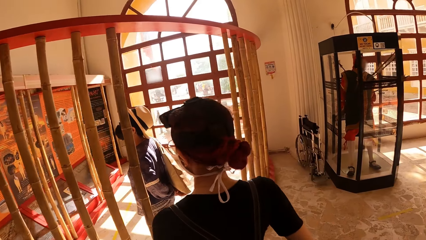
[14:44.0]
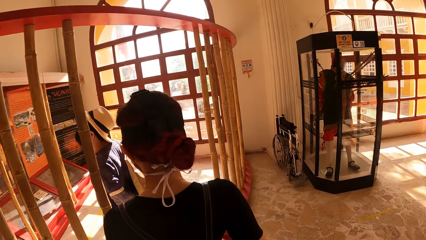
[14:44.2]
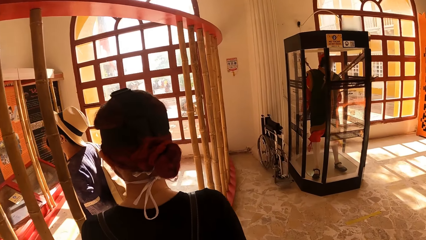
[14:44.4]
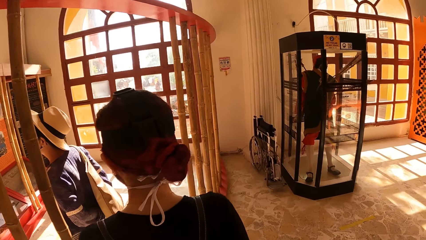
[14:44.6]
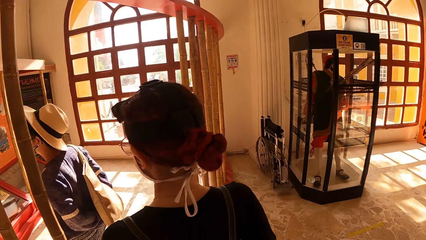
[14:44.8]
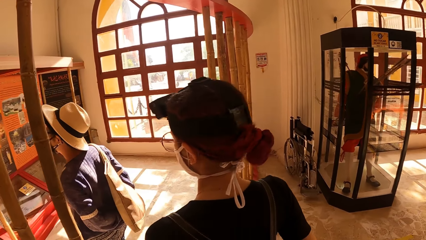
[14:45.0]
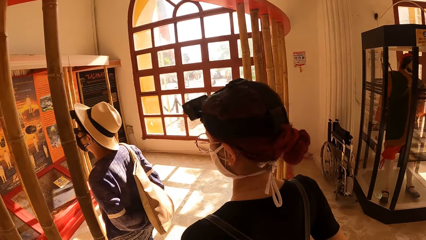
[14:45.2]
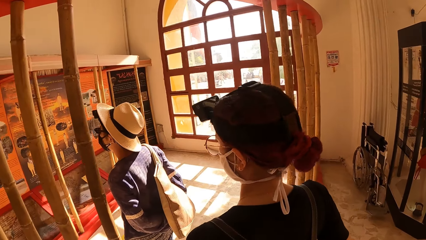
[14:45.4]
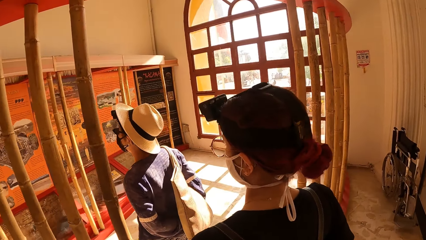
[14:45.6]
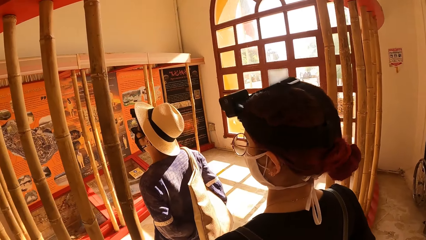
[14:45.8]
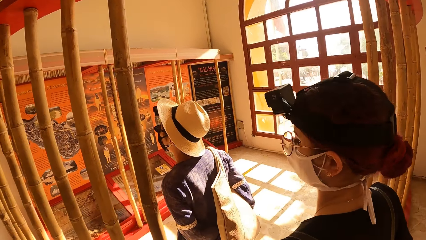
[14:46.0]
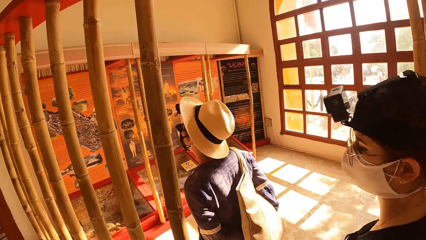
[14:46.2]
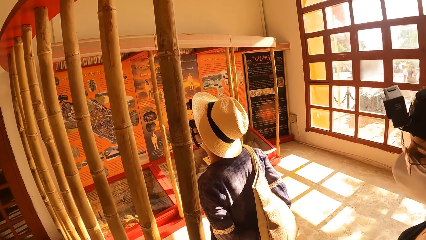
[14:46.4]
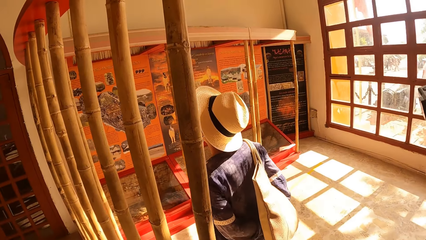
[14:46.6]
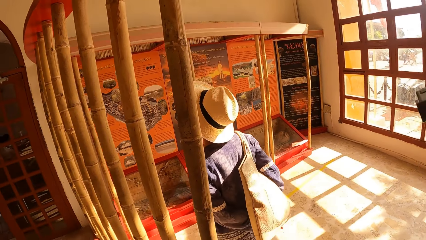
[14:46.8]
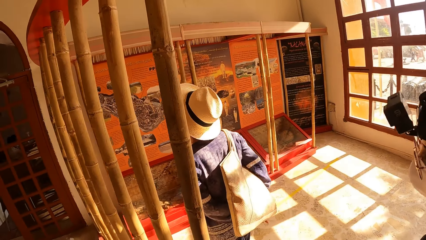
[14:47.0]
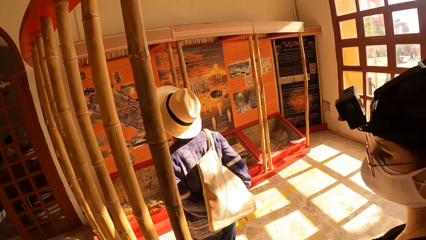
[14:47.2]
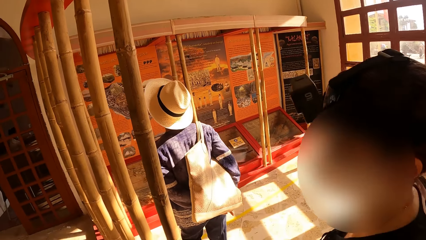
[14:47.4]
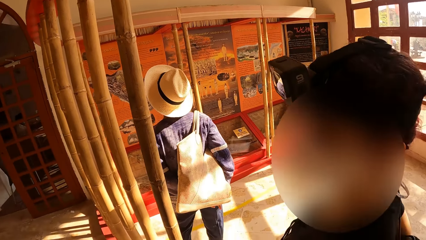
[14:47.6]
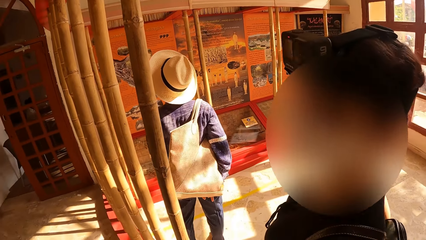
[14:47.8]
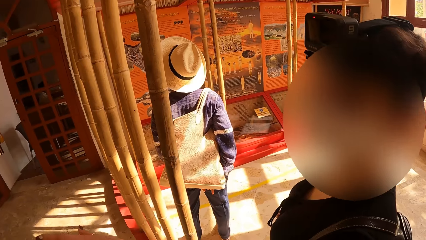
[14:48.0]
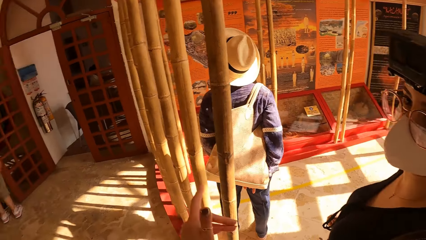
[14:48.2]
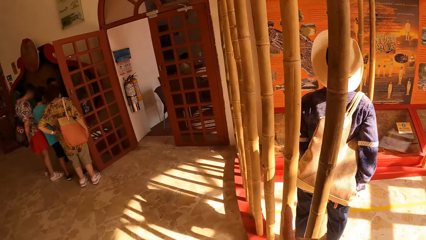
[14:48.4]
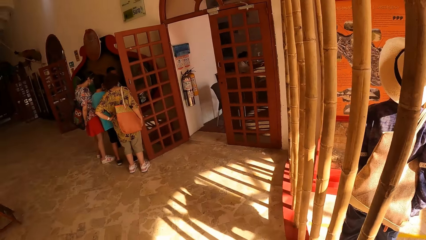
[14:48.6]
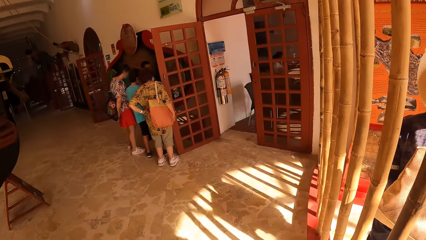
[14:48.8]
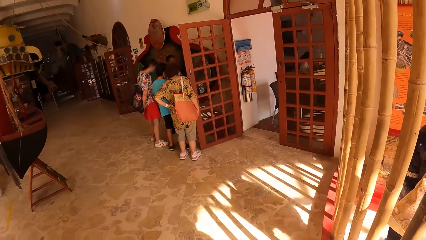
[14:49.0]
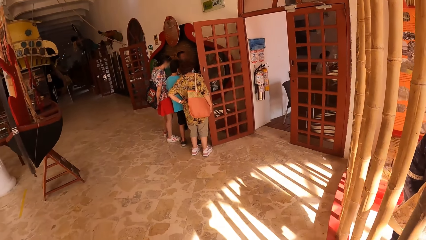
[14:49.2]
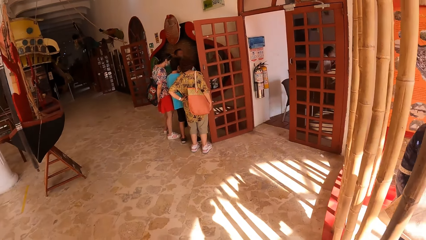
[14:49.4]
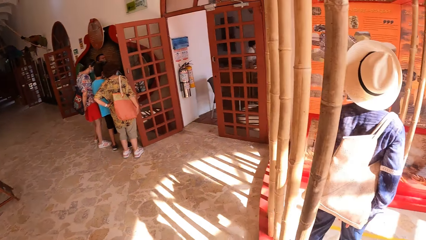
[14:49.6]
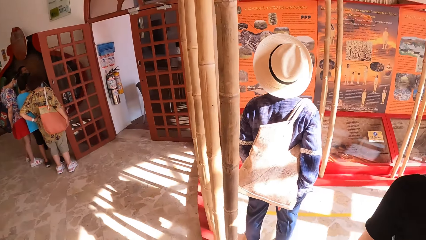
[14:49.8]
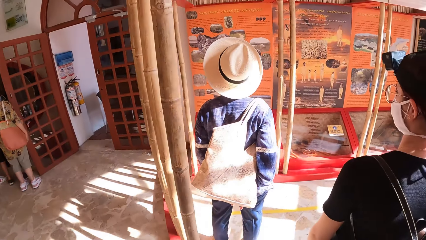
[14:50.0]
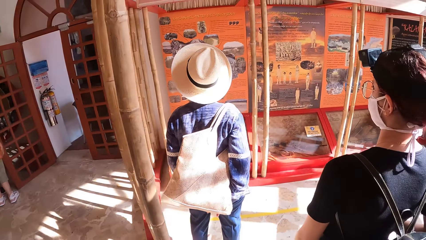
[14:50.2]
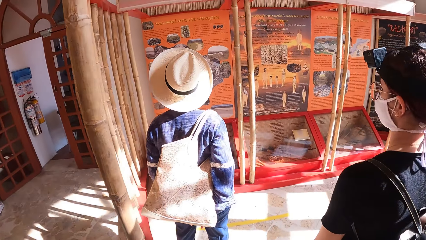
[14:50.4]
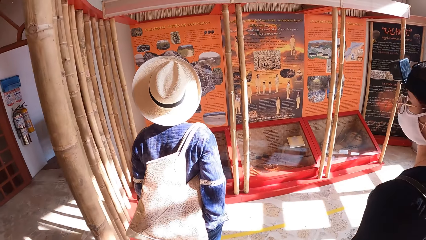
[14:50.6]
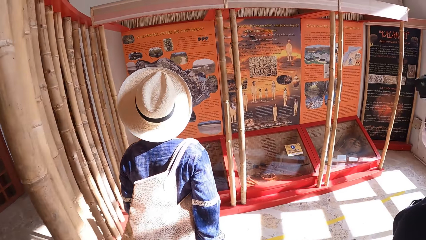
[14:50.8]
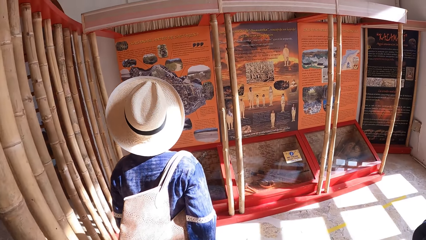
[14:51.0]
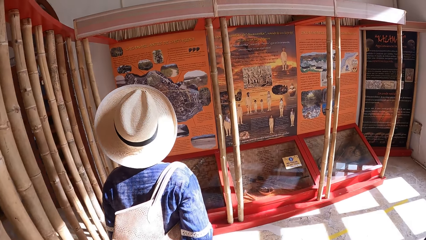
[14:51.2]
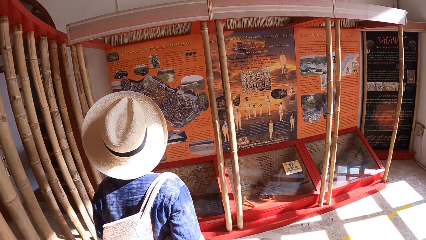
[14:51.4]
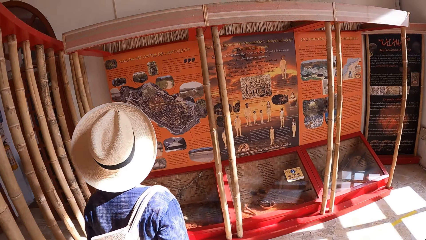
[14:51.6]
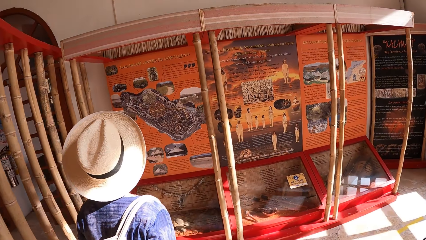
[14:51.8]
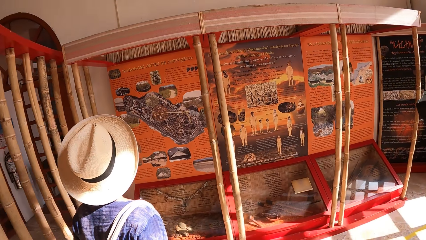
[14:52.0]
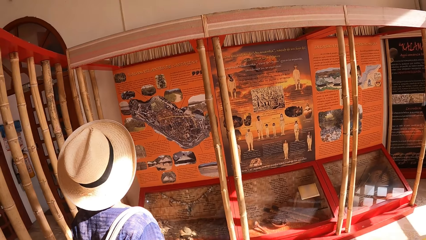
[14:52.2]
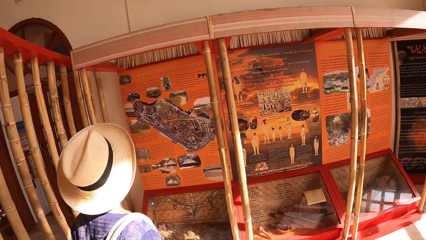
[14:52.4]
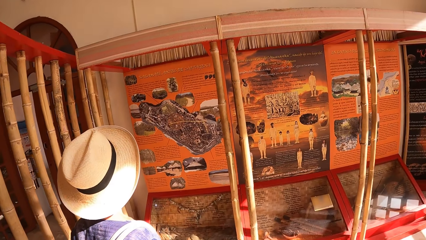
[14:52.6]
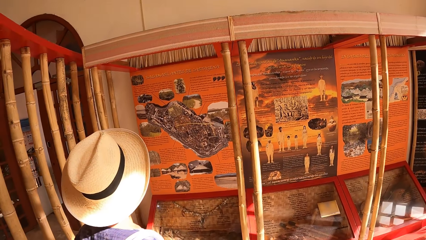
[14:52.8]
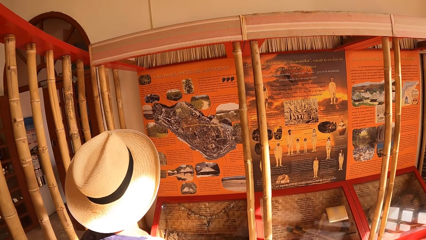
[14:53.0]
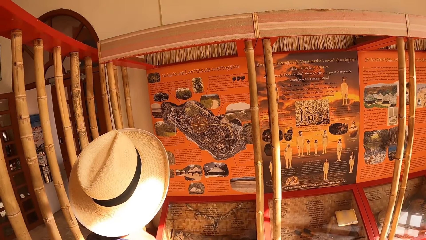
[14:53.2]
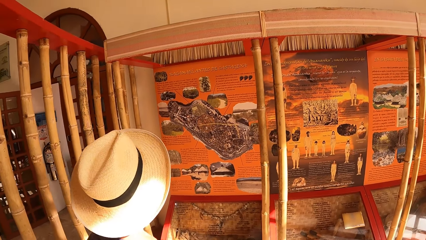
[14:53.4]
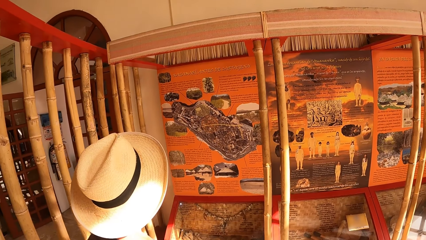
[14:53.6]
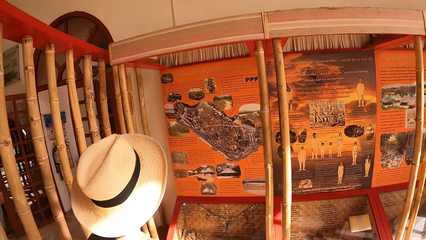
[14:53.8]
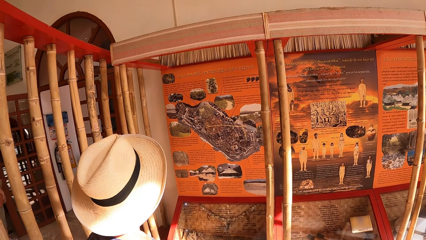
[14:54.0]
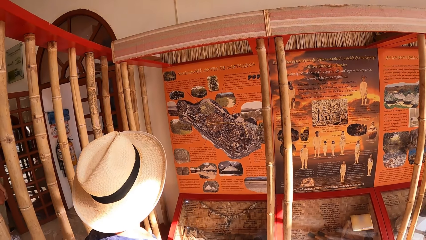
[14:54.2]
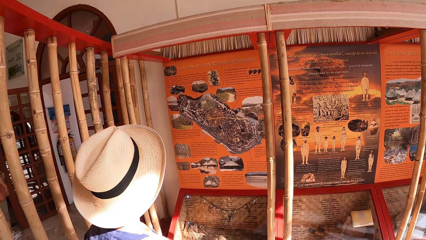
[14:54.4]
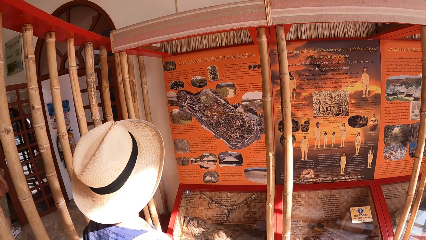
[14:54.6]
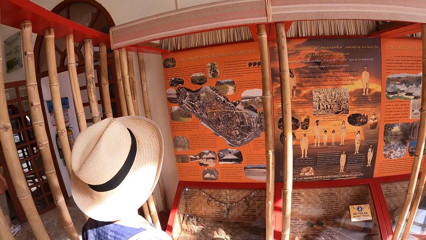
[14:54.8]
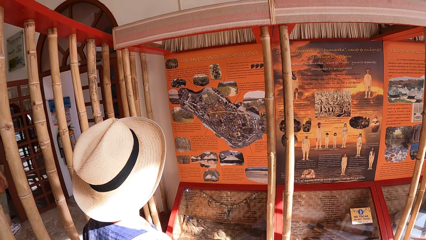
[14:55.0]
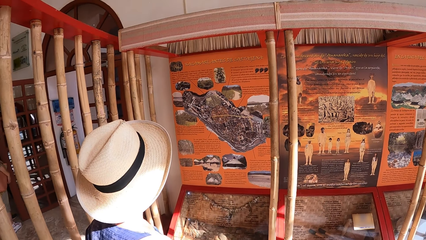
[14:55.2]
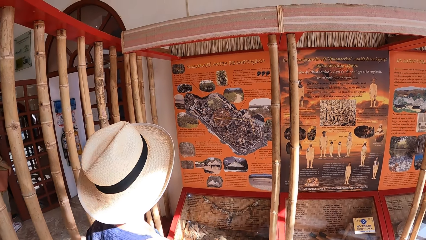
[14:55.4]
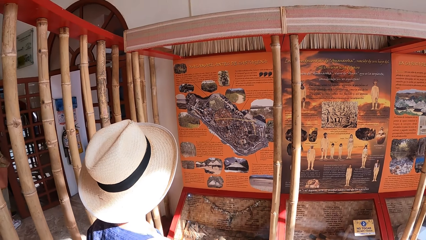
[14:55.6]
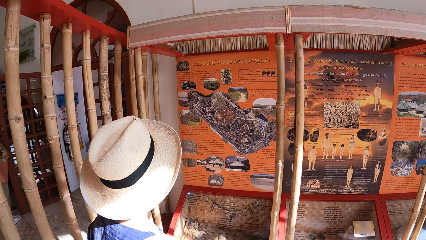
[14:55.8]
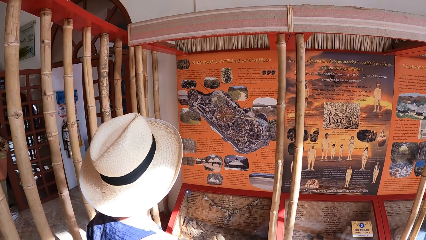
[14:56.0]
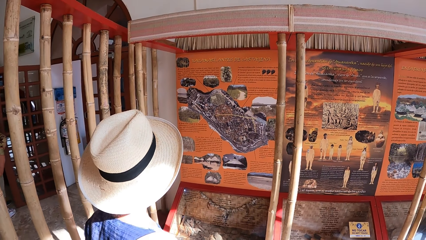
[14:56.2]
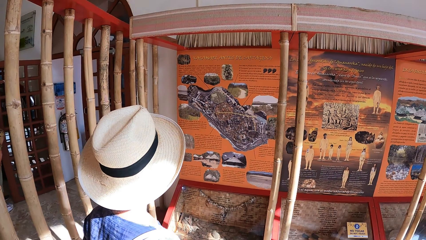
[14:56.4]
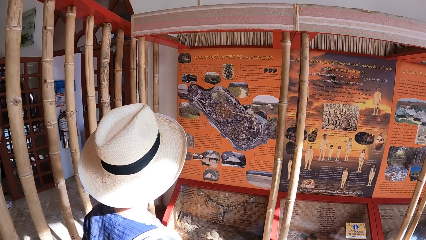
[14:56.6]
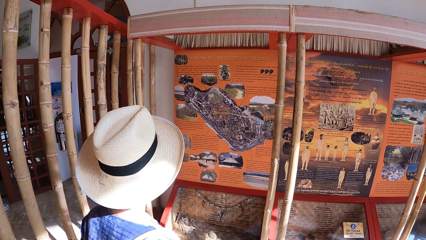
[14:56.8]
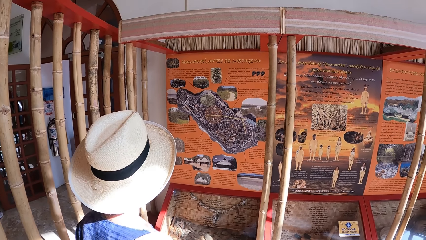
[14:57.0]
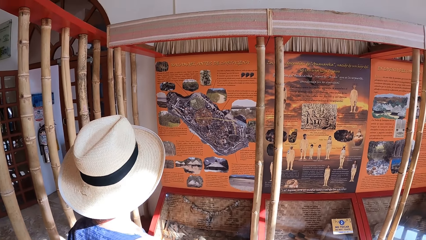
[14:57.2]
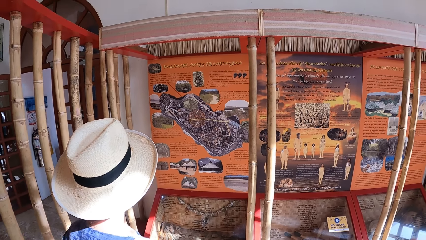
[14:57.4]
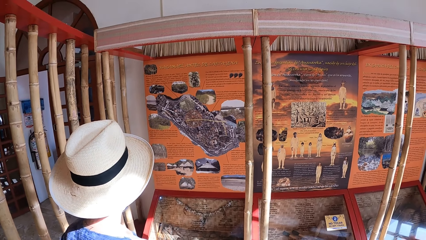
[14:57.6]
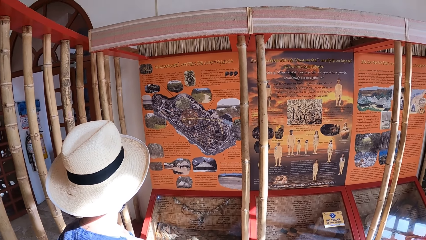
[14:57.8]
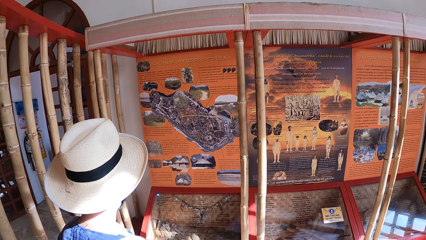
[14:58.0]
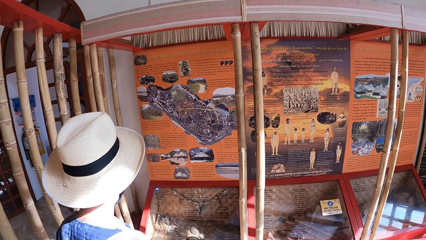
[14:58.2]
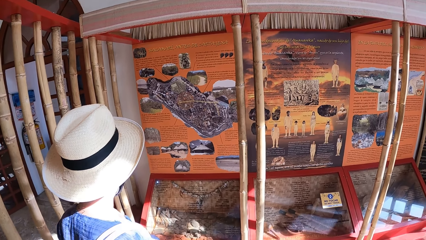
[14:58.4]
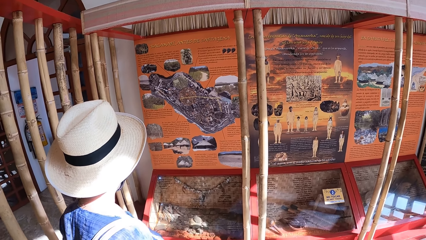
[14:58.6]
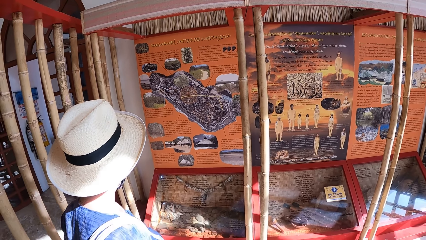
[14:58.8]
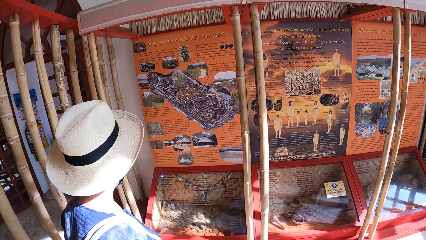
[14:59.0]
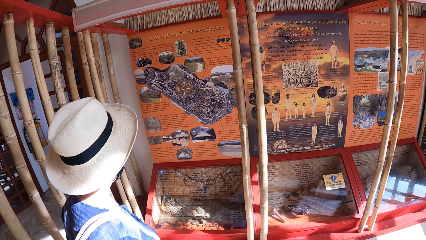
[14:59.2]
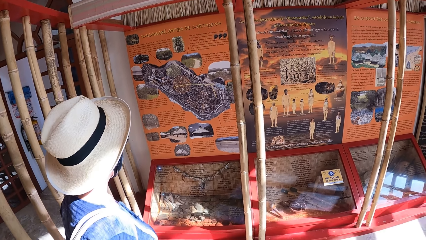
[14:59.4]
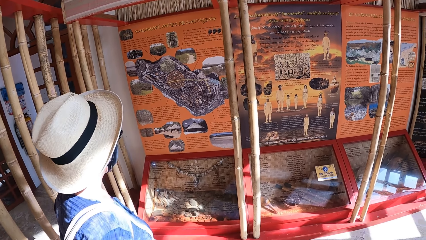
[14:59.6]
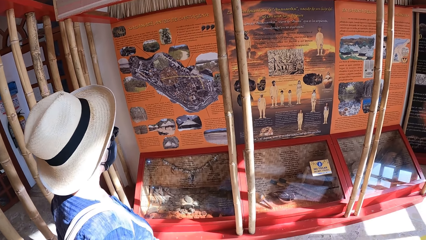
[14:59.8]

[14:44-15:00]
The camera wearer looks on the board. They look around the building. They walk into the cubicle. They walk towards the board. They look on the board.
